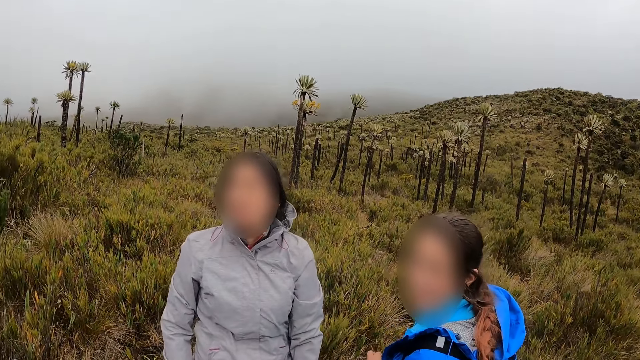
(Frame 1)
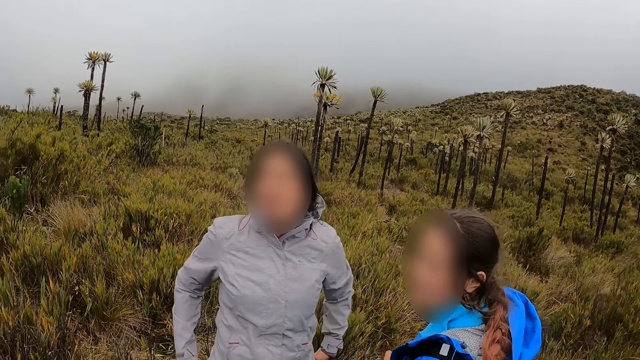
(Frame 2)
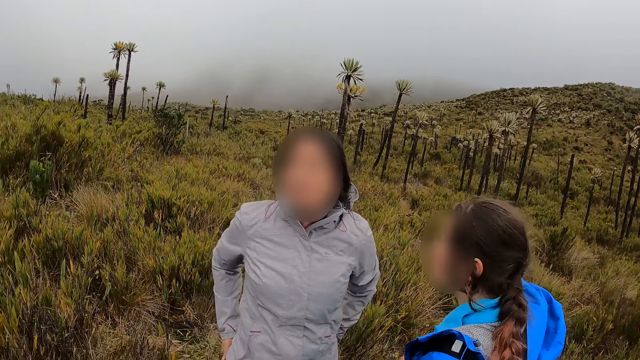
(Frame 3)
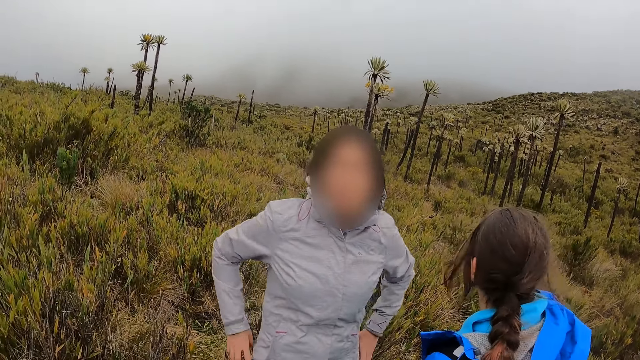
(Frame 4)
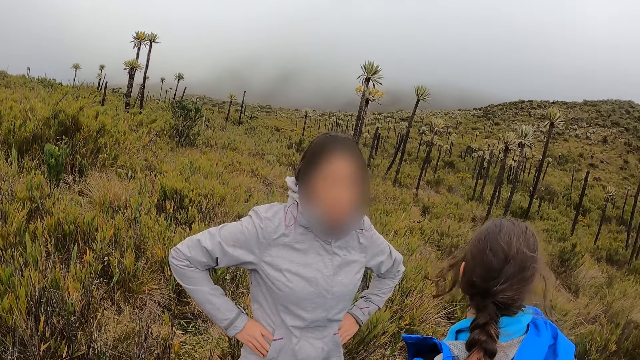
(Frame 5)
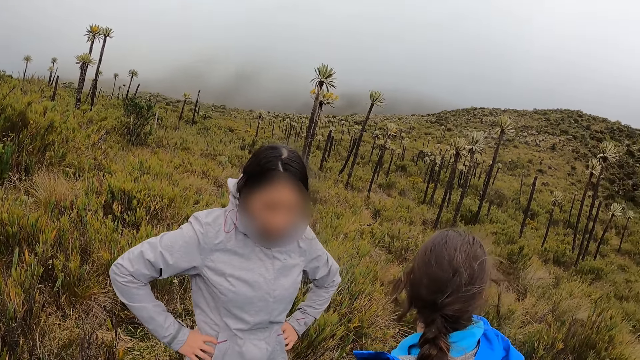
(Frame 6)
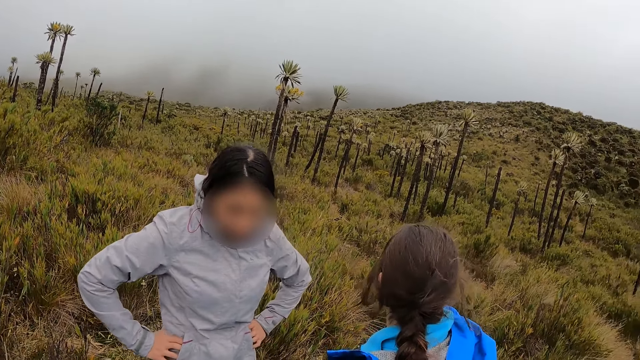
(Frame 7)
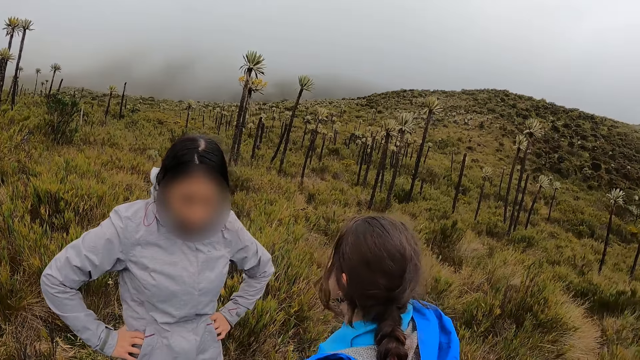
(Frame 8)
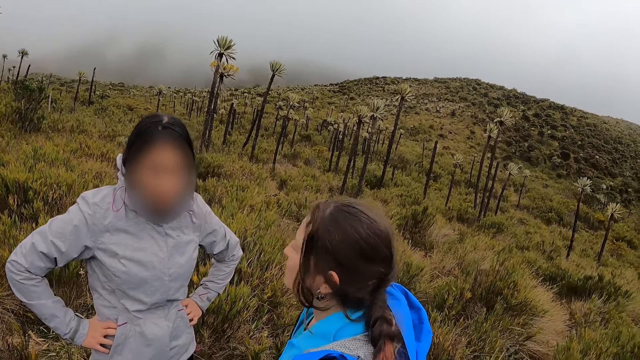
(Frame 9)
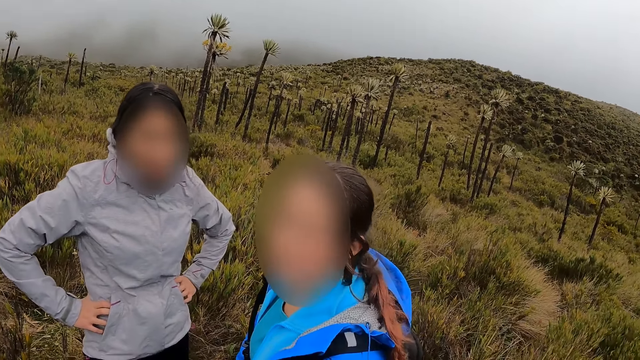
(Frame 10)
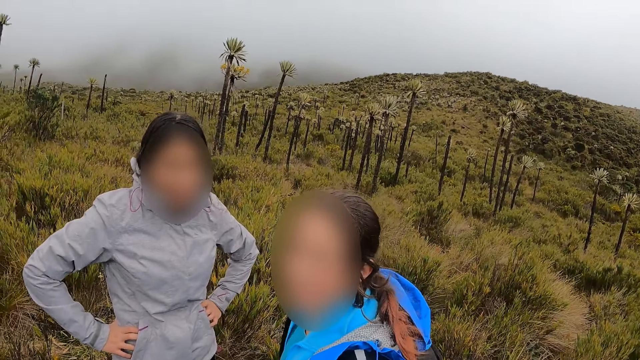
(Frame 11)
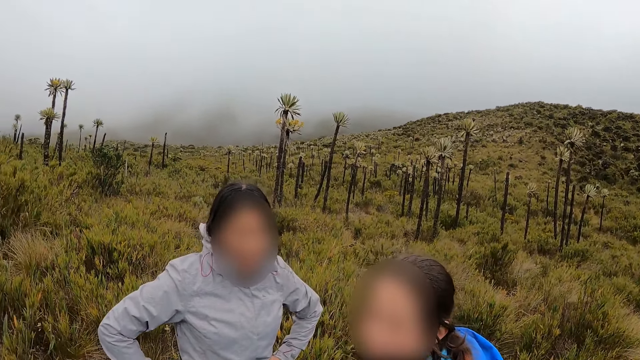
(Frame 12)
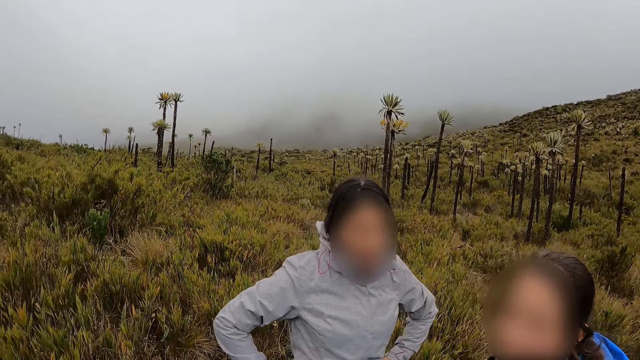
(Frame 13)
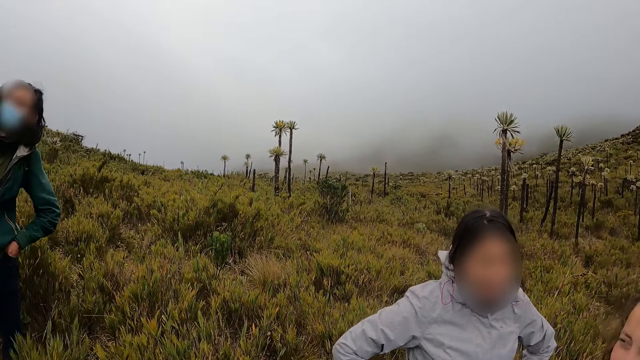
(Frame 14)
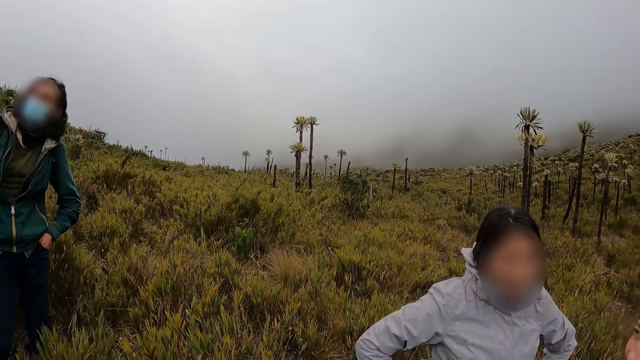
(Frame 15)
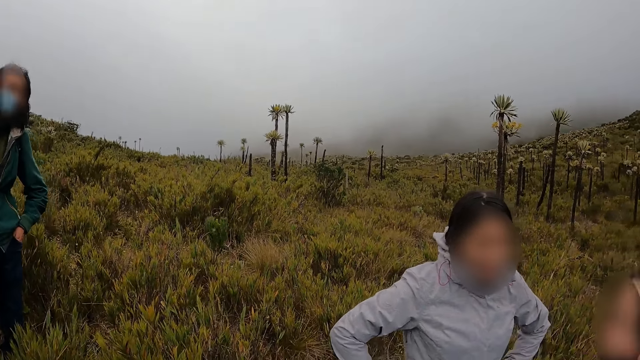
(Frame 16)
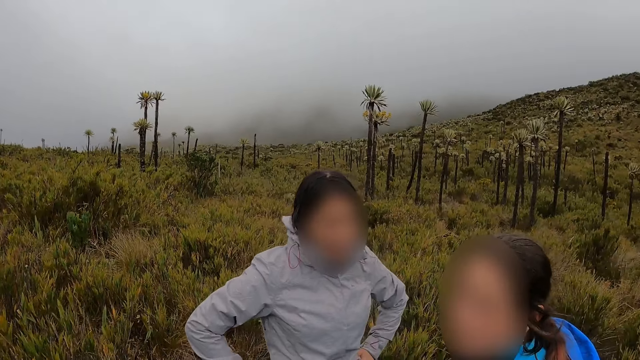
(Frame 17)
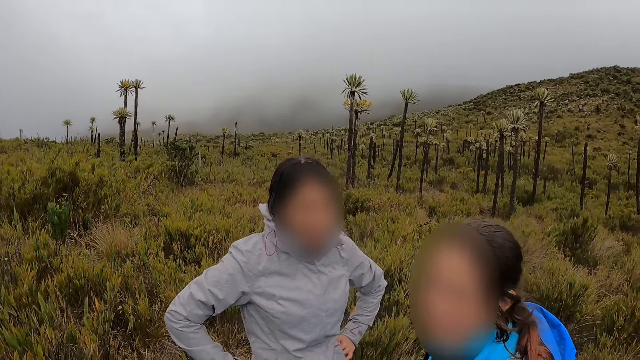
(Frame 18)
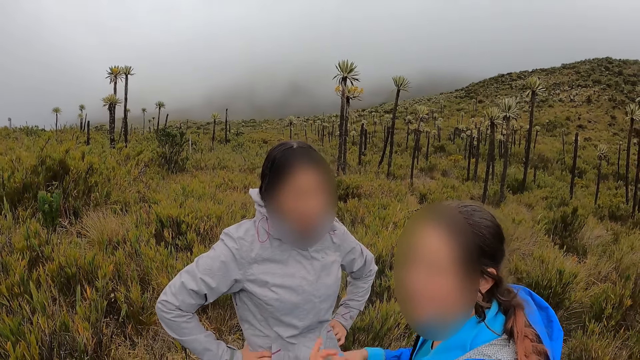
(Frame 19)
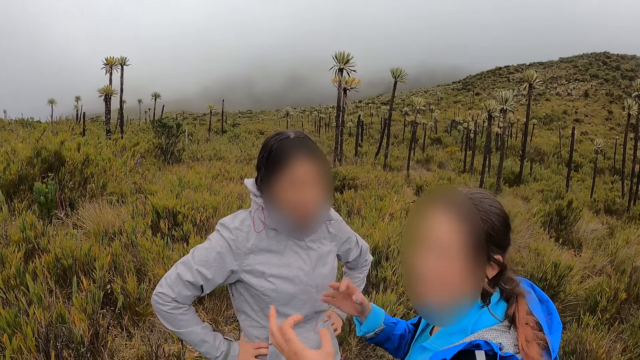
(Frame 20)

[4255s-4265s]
A hiker interacts with the camera wearer.

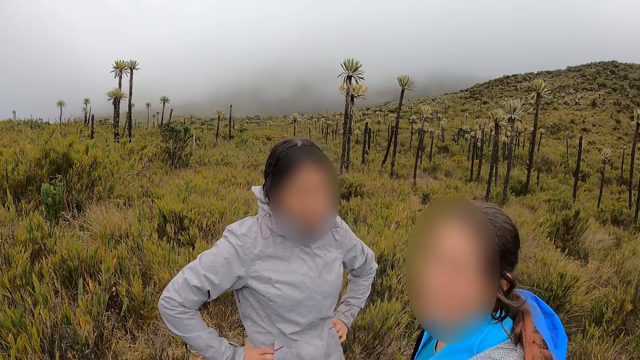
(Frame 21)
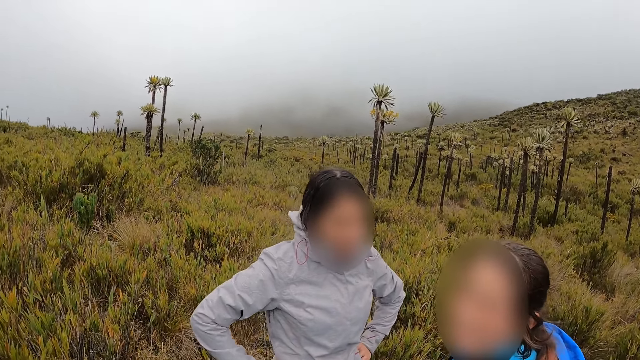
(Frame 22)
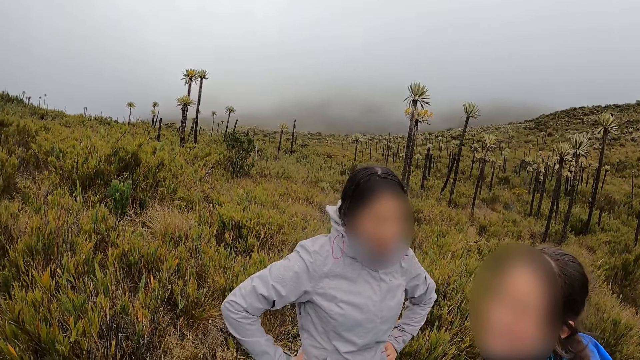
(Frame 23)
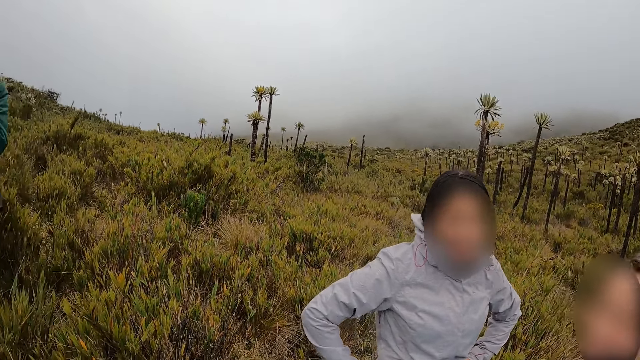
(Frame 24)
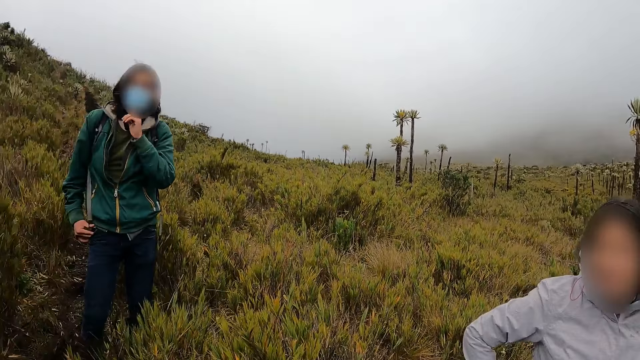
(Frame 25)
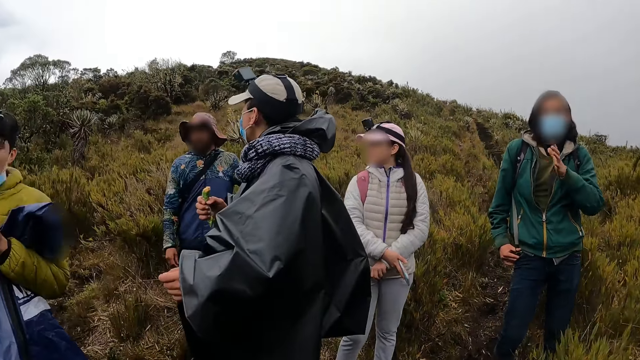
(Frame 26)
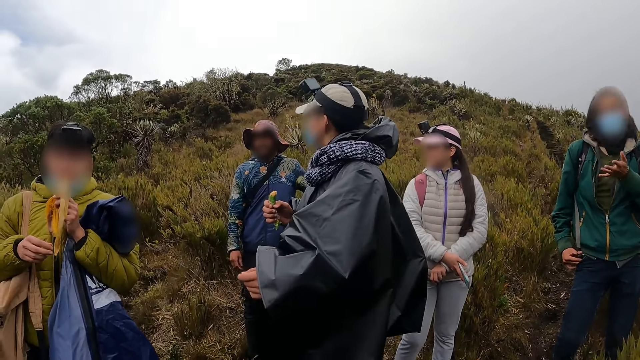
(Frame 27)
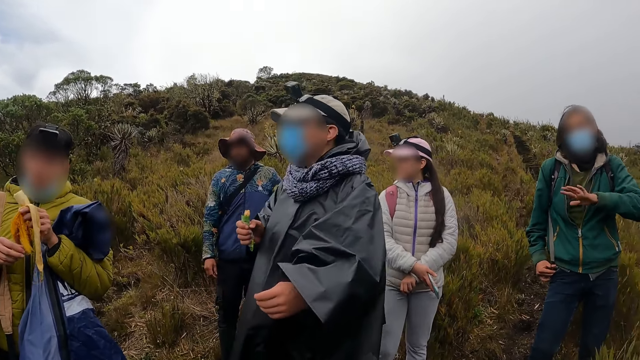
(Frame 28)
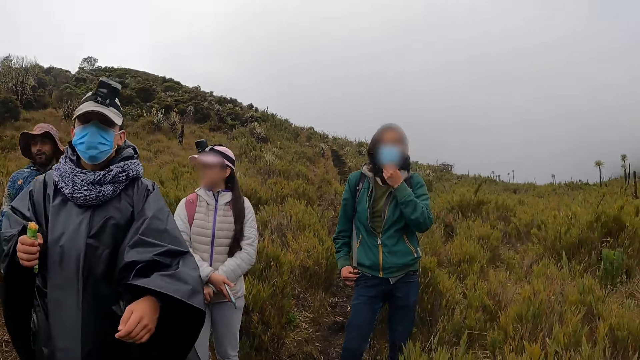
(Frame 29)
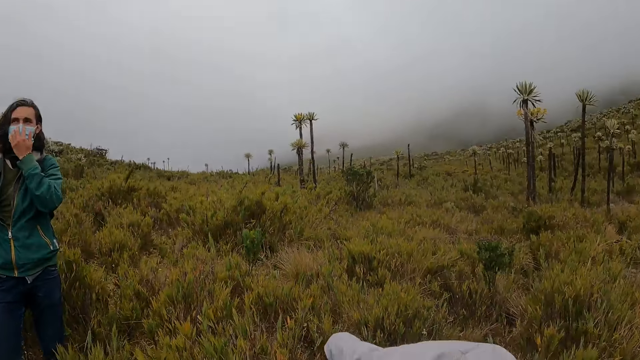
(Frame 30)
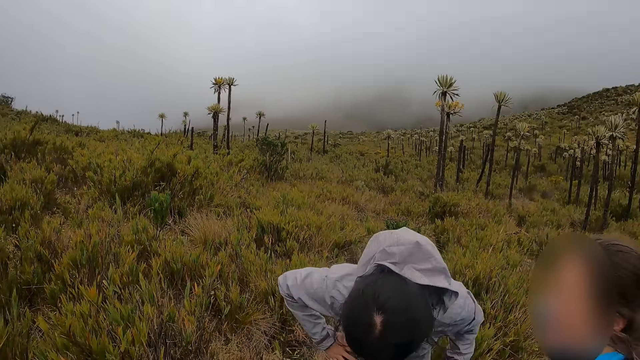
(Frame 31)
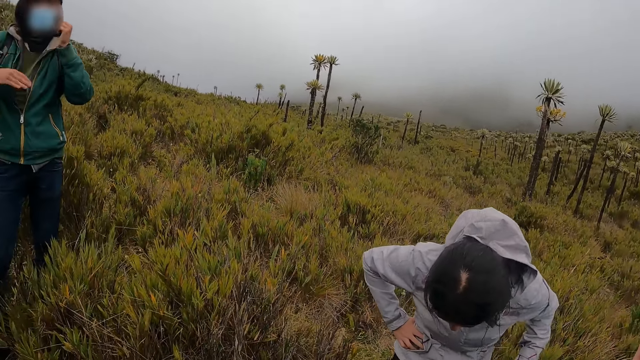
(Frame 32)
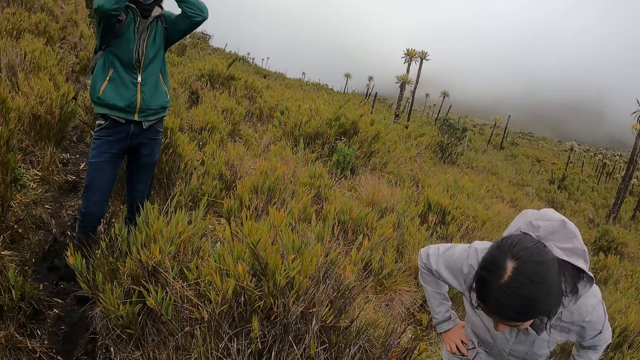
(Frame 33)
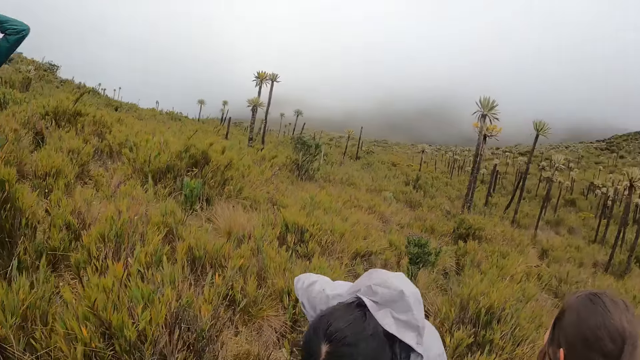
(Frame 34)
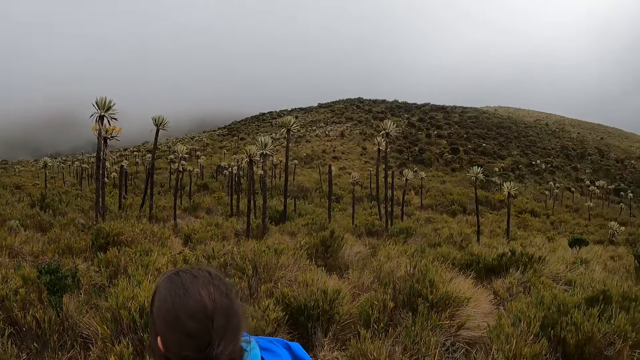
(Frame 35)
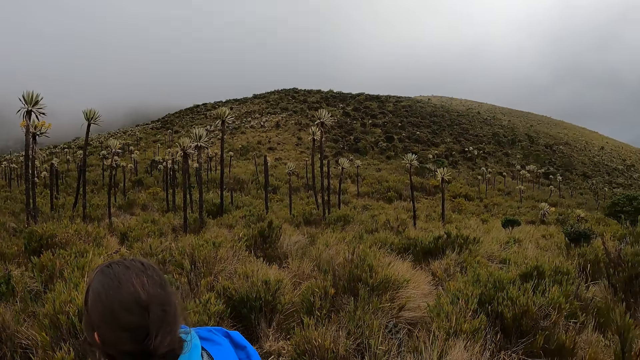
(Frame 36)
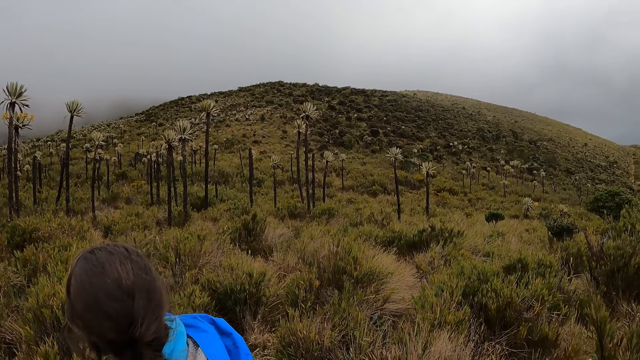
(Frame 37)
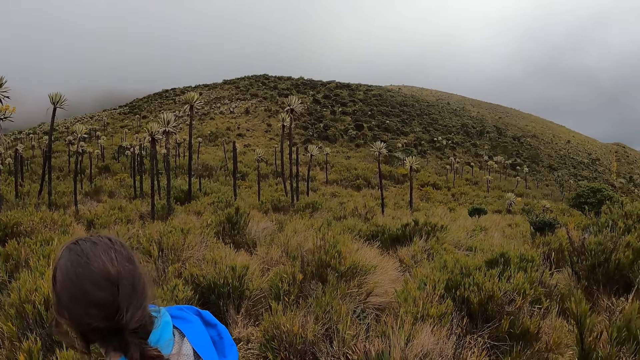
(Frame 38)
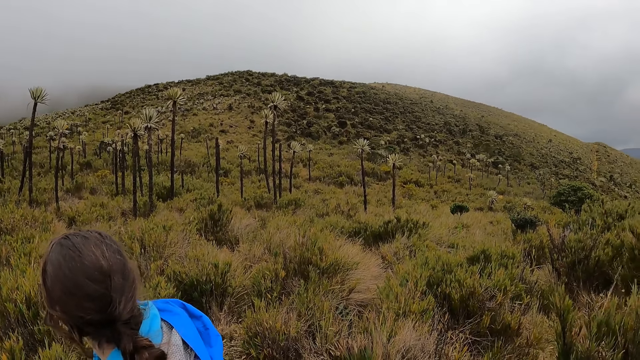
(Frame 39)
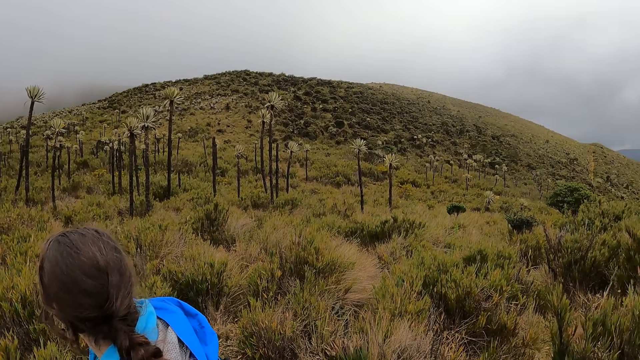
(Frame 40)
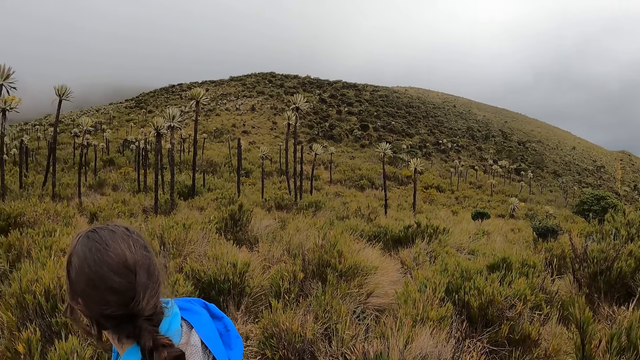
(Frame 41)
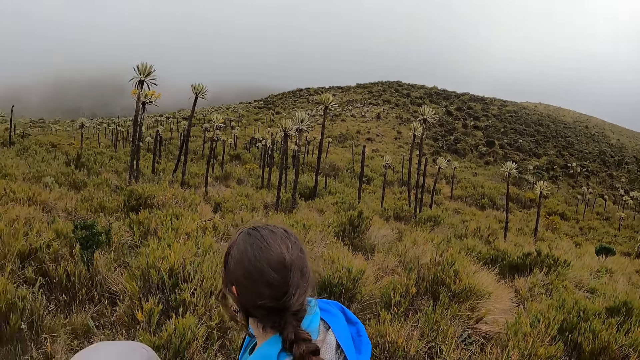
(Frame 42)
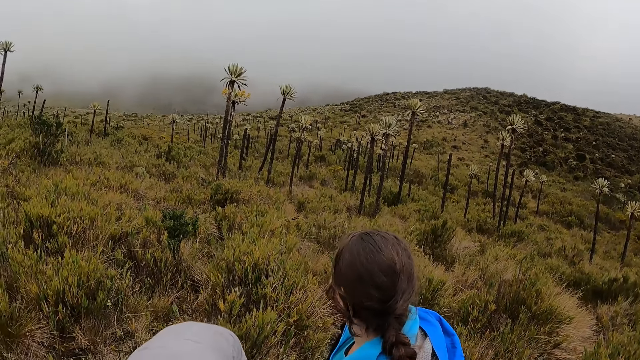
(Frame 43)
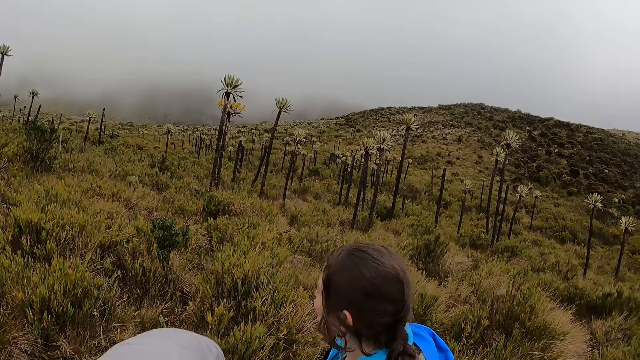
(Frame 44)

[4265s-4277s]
The hiker eats the banana in his left hand.
